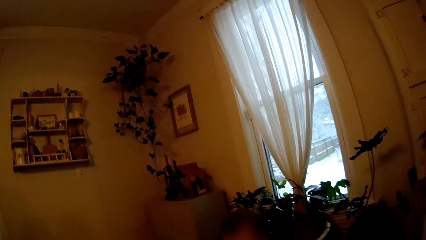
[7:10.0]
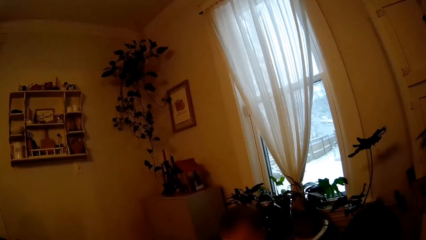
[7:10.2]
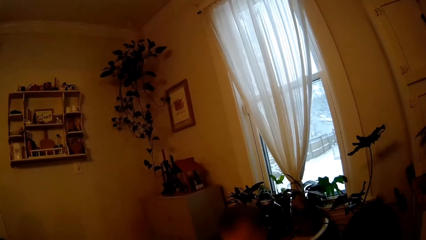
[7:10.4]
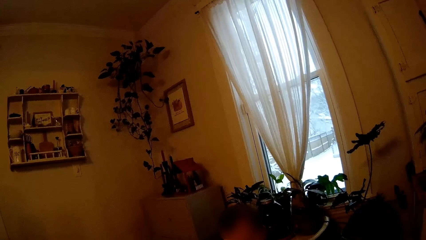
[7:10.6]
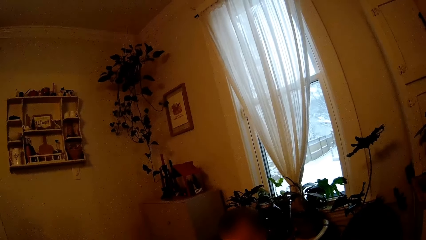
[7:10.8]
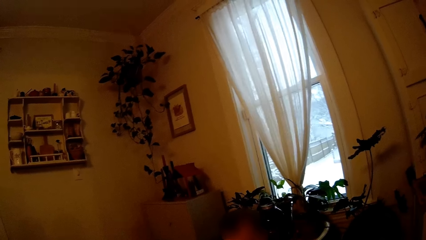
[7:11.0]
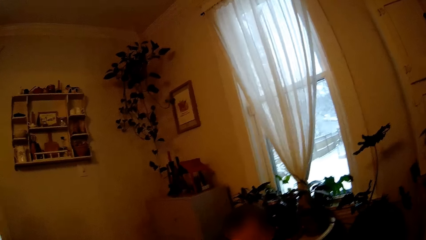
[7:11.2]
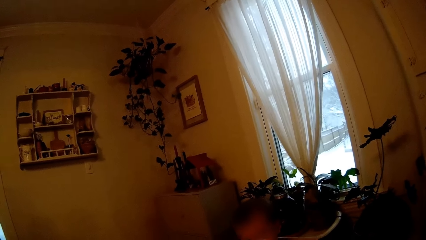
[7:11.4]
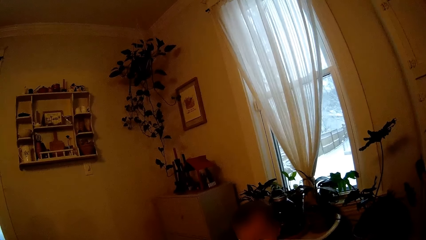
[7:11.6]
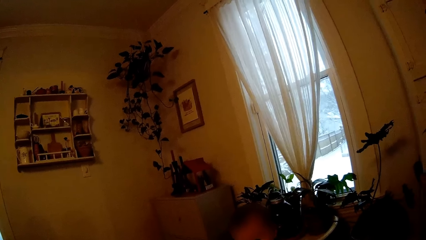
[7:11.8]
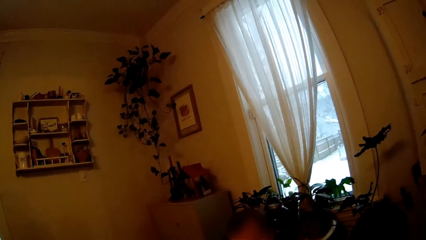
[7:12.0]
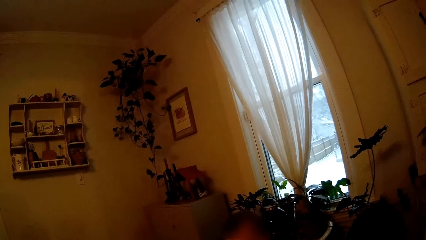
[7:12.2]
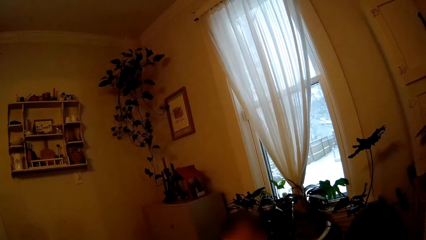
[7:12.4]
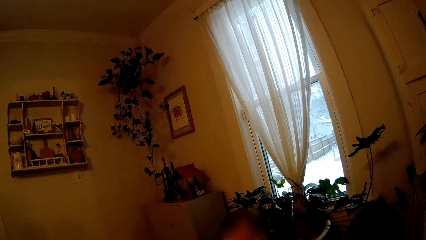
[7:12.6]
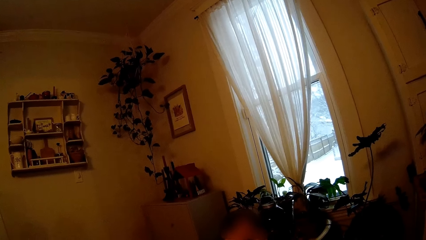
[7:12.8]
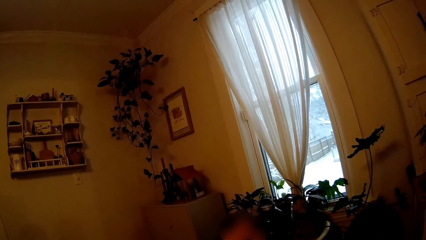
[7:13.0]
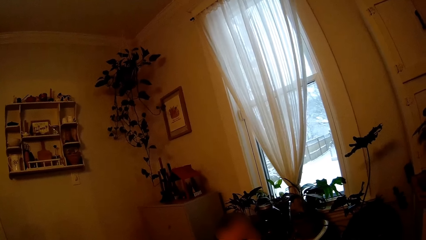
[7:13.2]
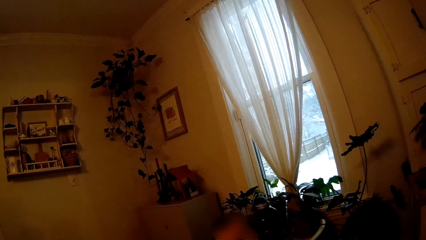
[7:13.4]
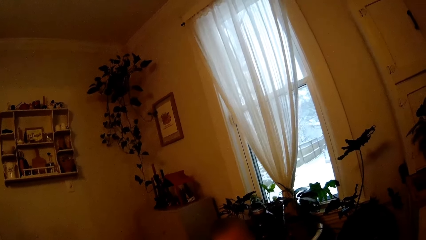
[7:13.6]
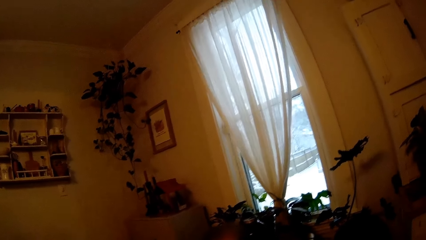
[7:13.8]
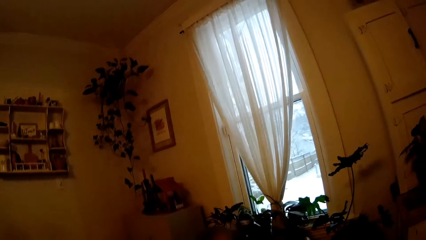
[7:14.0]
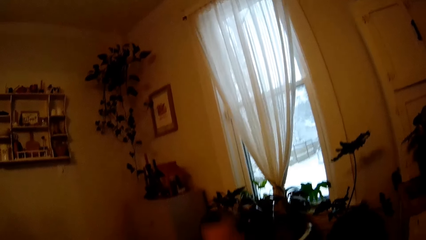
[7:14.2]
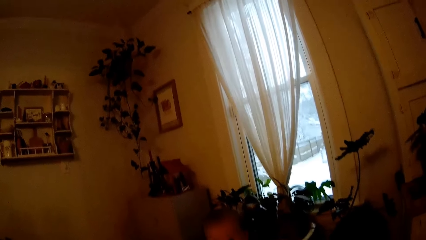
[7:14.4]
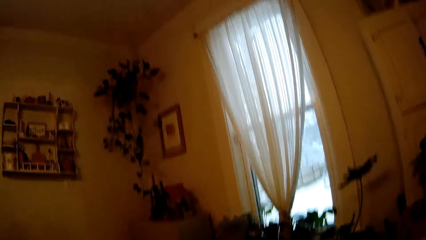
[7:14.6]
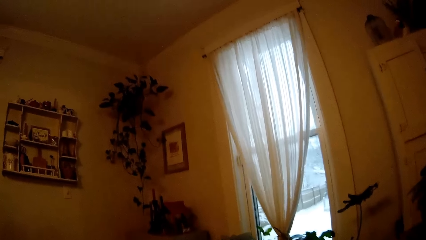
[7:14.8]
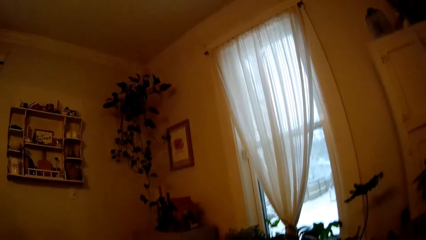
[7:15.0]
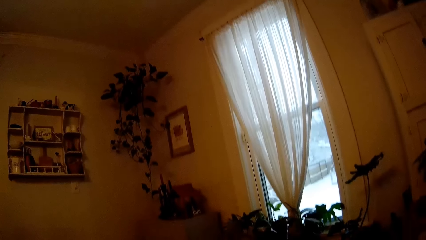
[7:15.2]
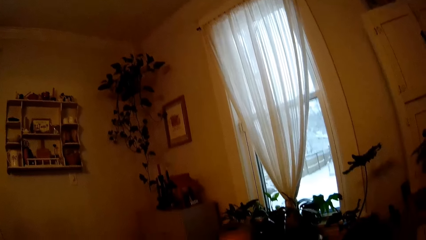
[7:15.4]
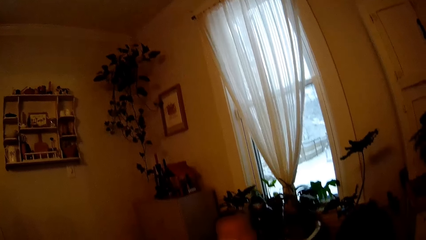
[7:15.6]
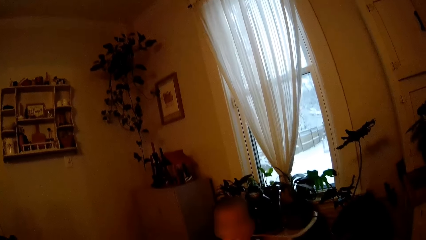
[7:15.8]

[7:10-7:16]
The camera wearer converses with a child. They interact with the baby in the sitting room.

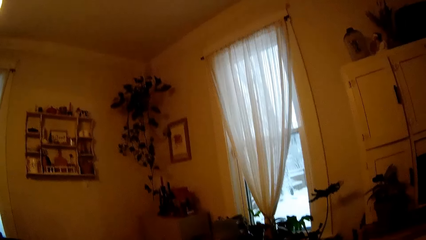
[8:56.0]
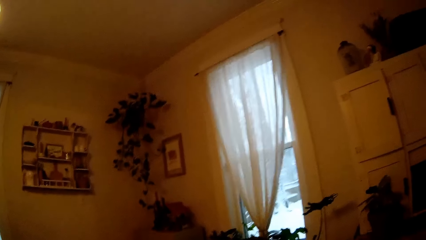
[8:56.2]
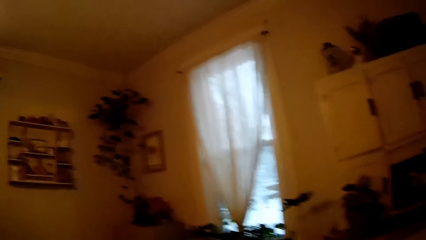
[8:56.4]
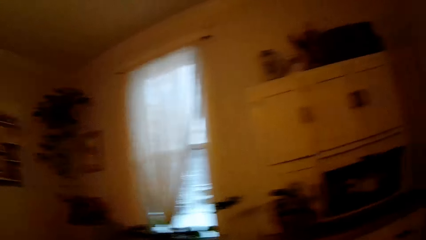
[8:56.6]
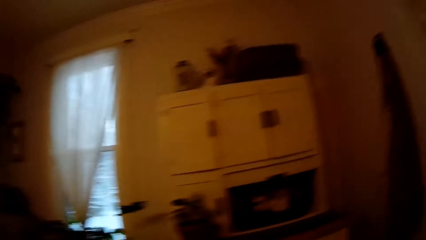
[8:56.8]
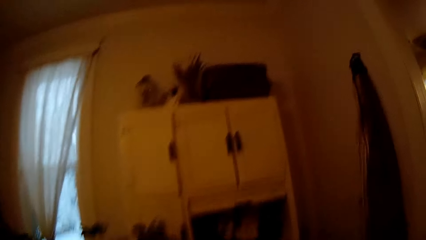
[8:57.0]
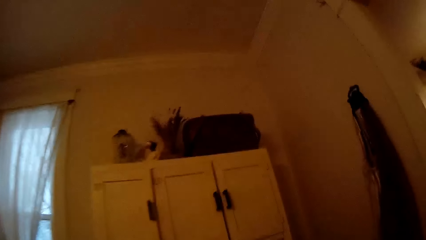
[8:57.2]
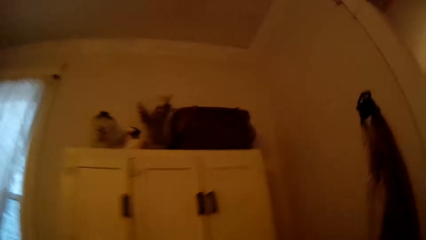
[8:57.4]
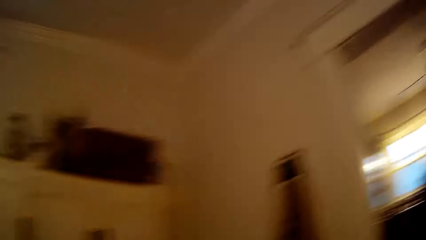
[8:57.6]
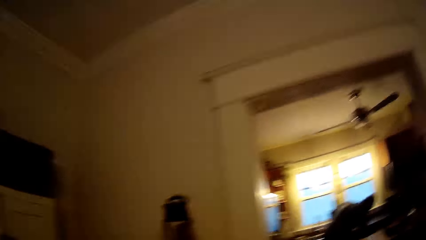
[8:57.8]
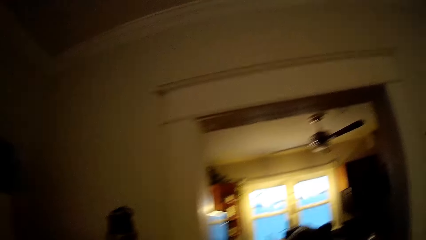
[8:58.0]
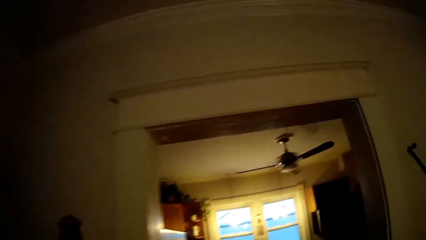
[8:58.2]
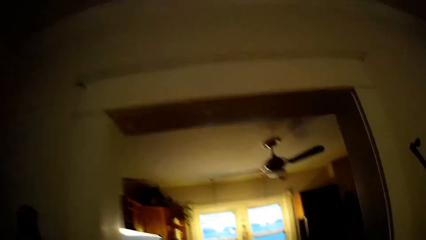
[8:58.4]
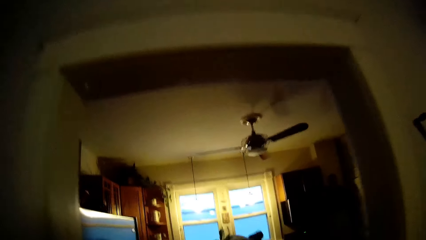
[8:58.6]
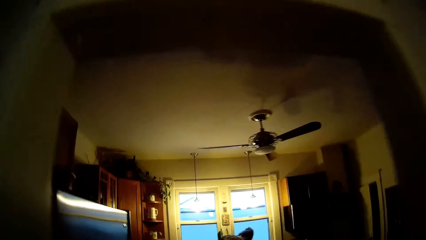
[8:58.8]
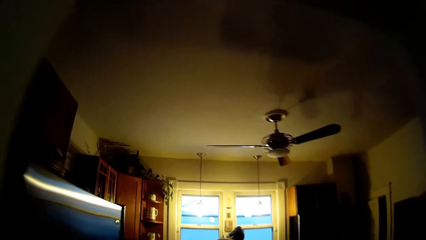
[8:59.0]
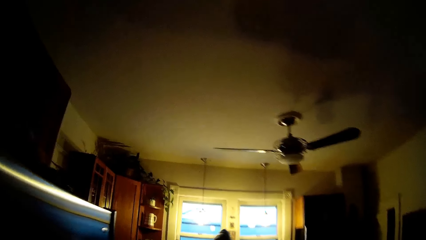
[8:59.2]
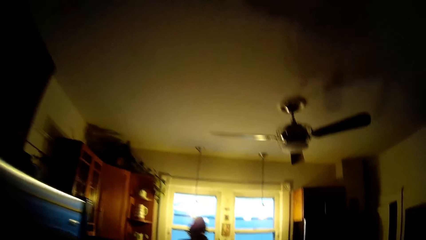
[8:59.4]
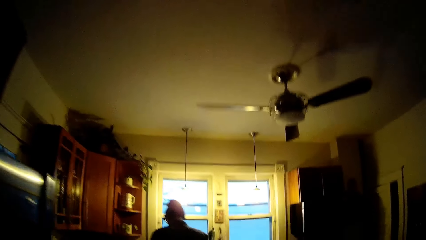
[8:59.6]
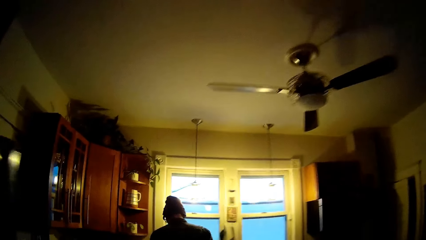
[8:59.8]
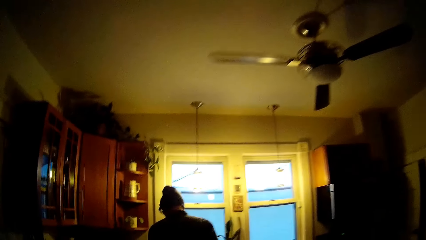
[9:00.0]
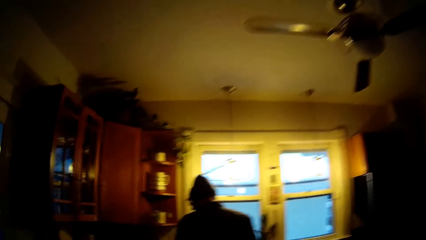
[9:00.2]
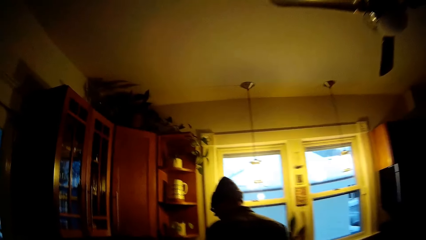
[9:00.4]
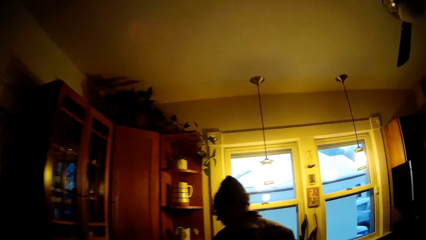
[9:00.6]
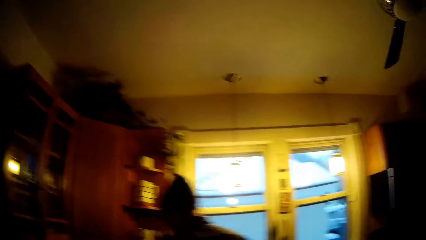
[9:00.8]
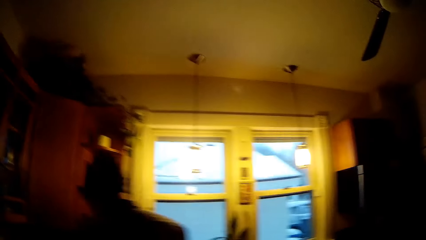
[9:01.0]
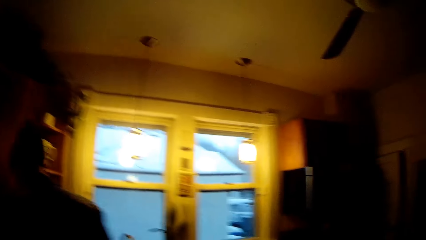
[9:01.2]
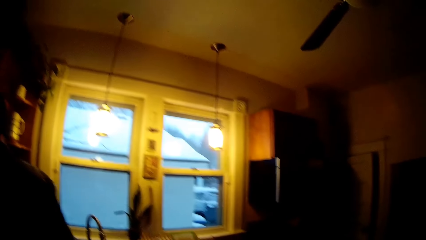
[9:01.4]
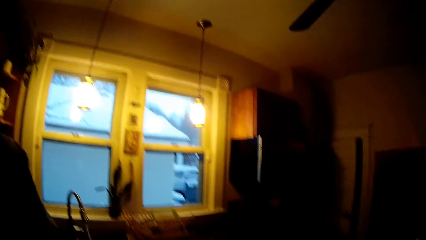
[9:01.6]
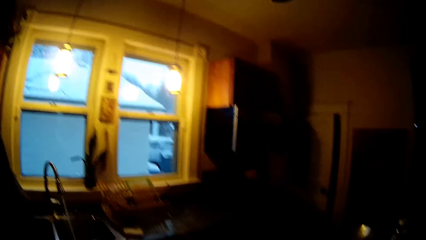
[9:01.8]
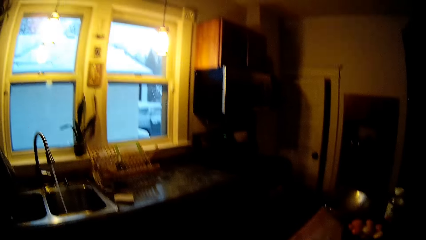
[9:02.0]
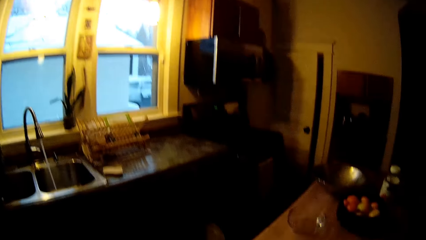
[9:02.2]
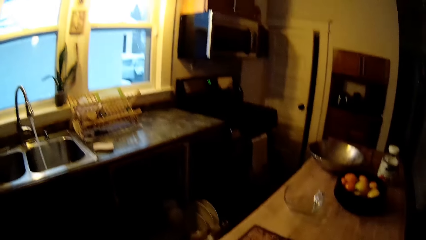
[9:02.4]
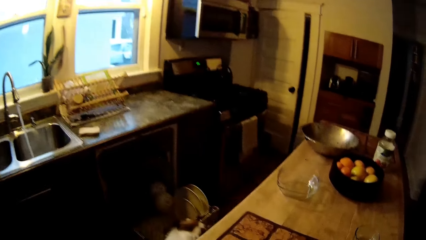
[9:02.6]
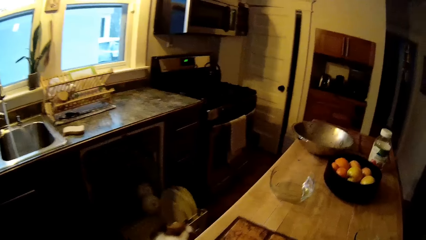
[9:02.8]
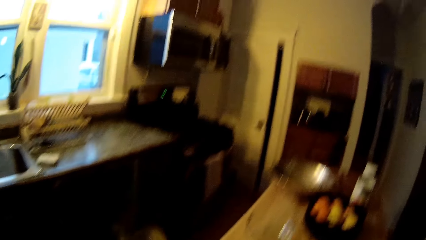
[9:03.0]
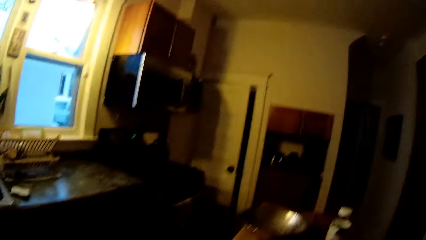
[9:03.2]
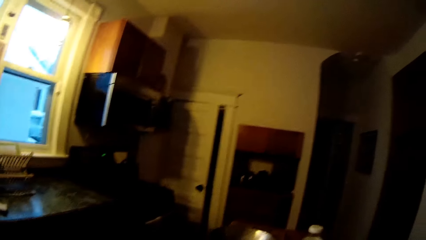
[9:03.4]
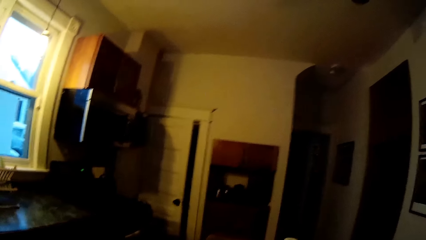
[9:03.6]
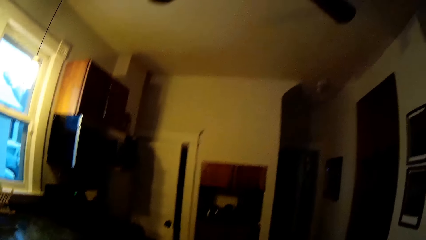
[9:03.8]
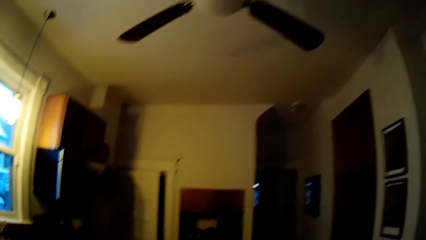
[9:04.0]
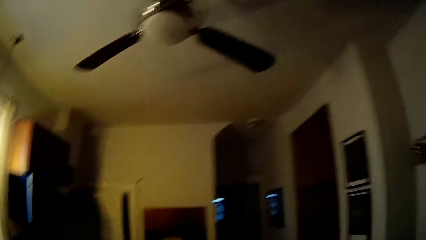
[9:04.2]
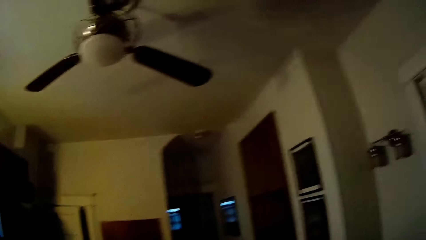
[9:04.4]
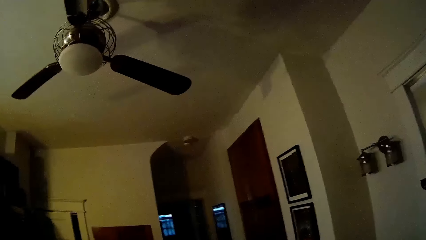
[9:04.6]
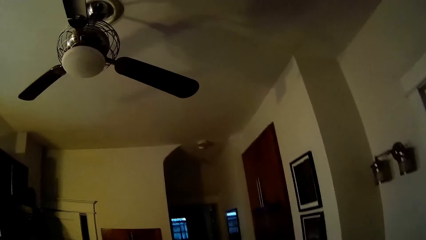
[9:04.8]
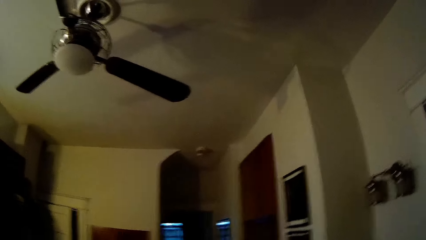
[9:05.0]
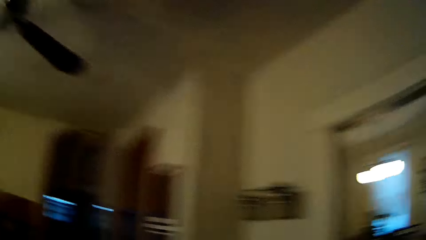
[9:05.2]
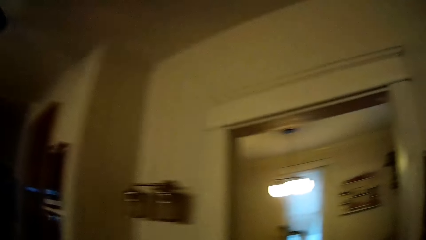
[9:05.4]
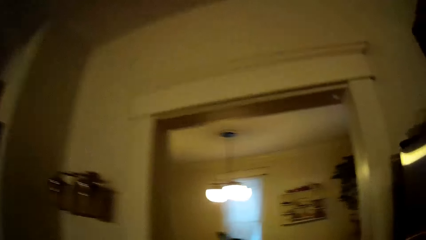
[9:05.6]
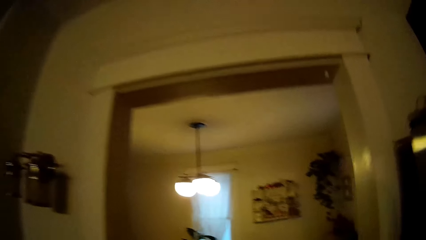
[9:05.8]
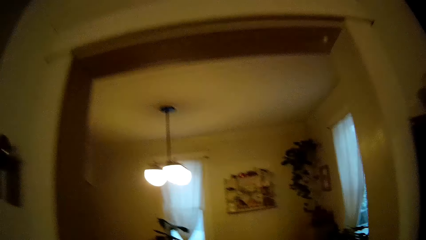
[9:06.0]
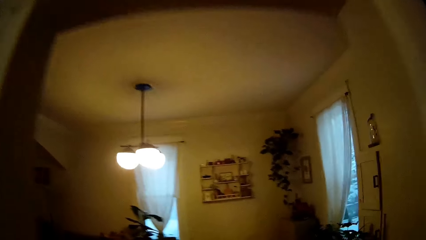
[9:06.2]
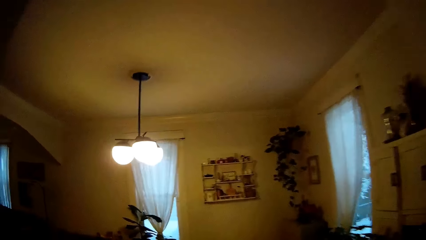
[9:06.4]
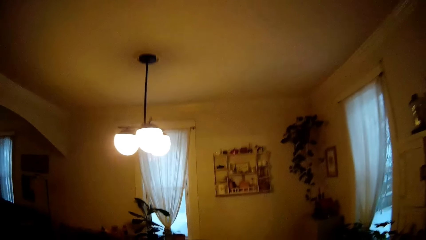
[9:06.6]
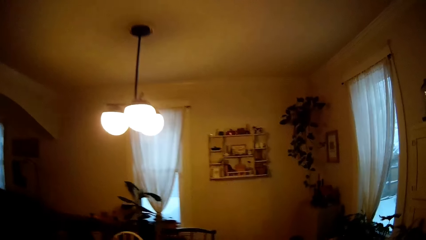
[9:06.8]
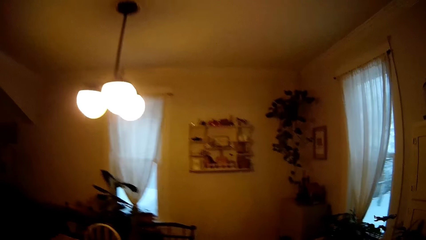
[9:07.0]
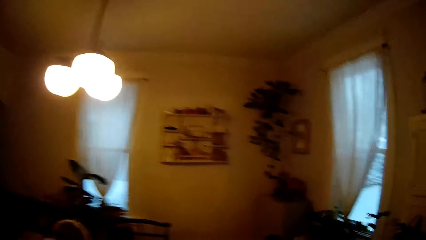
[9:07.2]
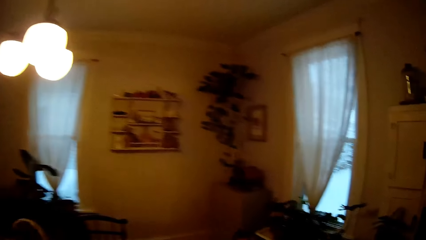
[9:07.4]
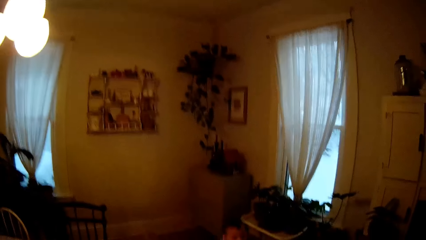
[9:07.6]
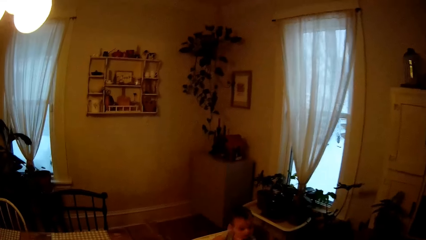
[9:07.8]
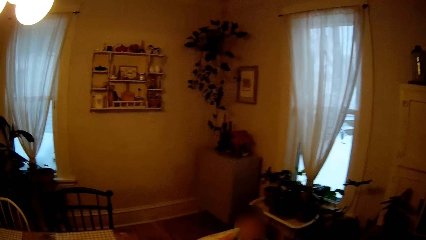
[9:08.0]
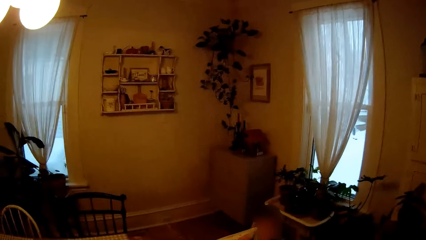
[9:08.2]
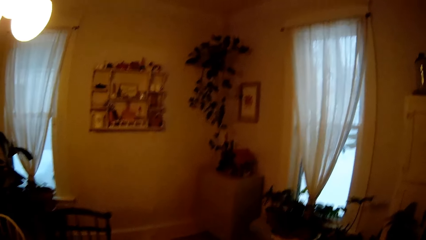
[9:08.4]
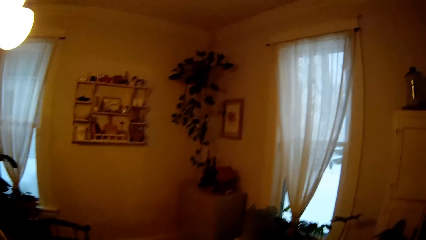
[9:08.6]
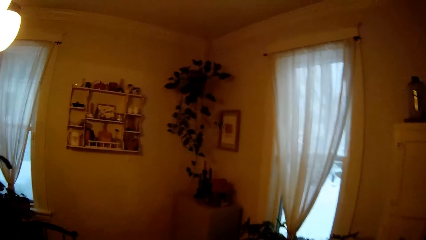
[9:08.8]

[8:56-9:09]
The camera wearer walks into the kitchen from the sitting room. They walk to the sitting room from the kitchen.
